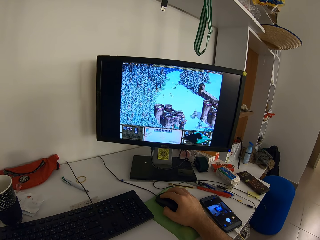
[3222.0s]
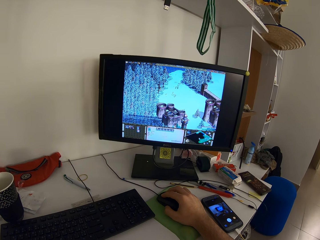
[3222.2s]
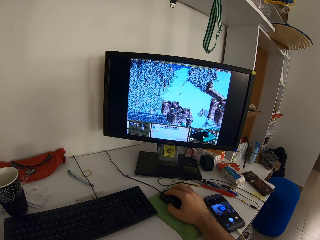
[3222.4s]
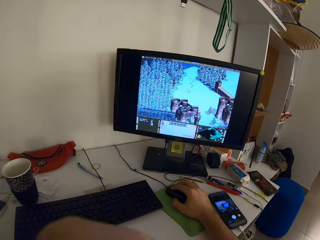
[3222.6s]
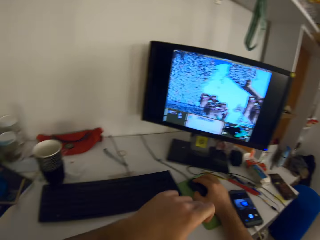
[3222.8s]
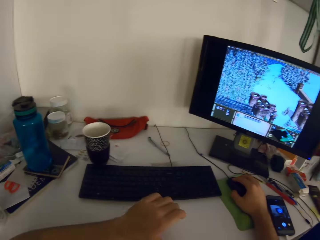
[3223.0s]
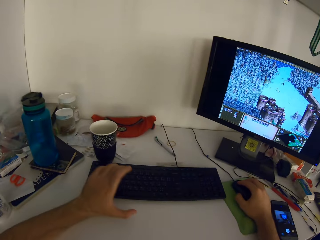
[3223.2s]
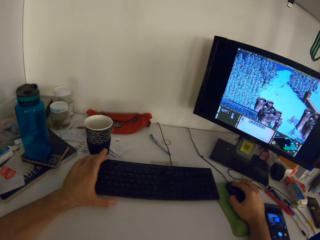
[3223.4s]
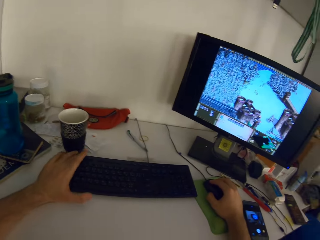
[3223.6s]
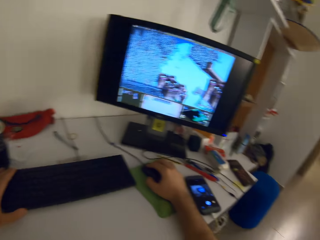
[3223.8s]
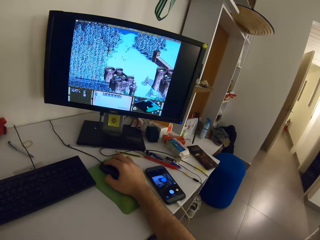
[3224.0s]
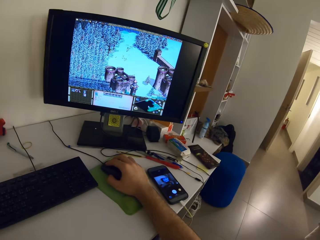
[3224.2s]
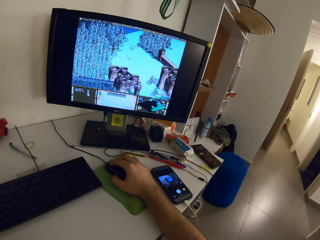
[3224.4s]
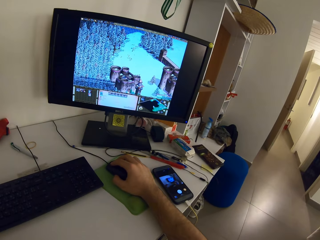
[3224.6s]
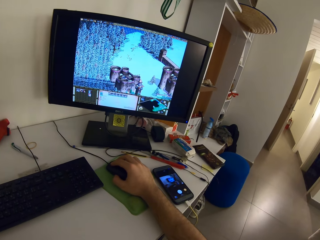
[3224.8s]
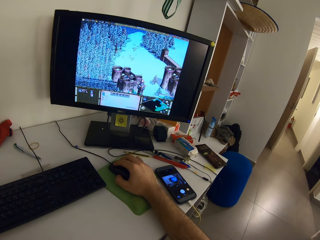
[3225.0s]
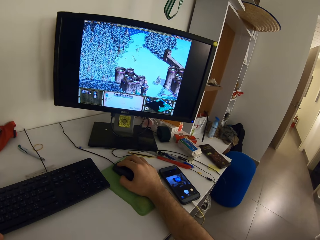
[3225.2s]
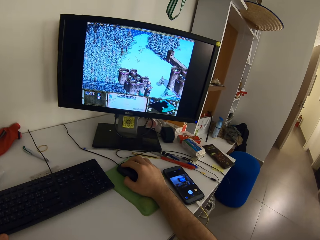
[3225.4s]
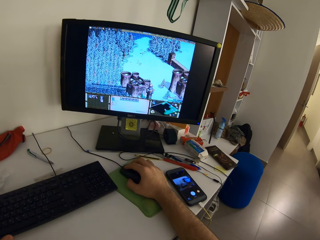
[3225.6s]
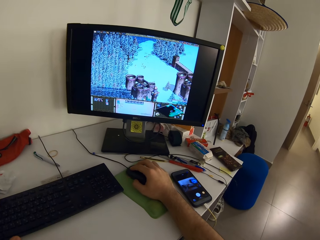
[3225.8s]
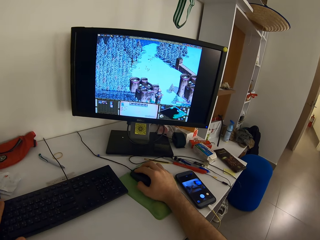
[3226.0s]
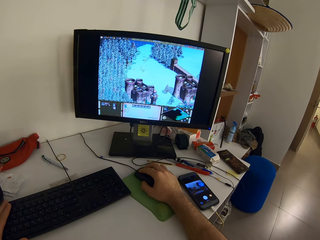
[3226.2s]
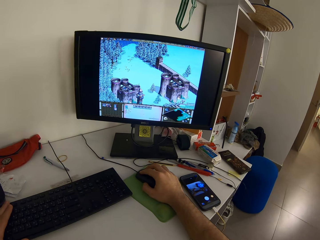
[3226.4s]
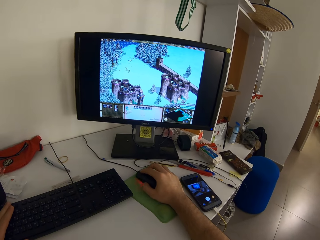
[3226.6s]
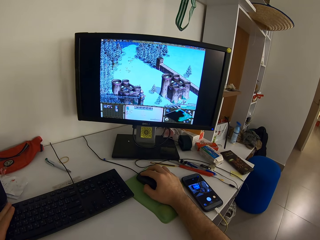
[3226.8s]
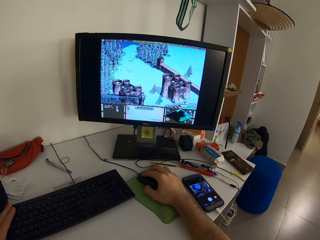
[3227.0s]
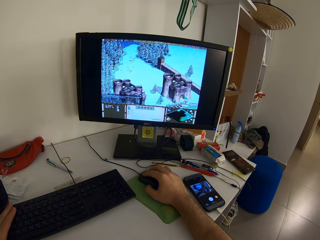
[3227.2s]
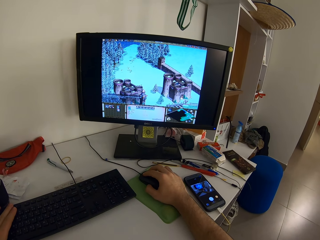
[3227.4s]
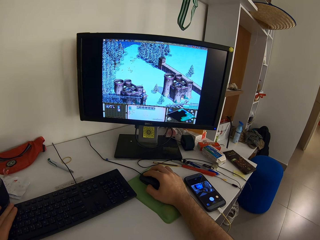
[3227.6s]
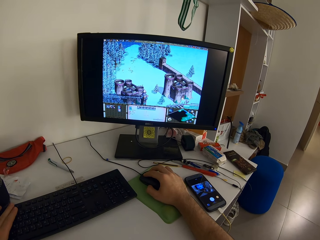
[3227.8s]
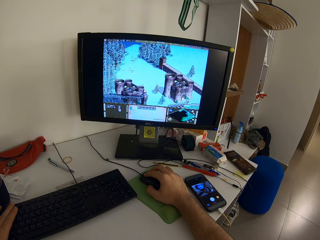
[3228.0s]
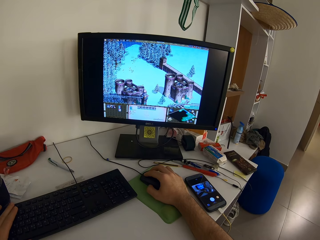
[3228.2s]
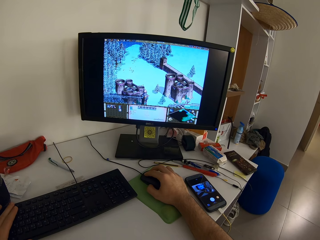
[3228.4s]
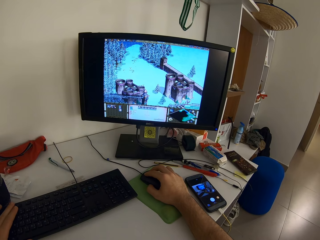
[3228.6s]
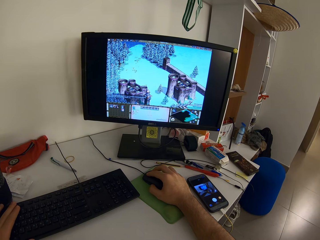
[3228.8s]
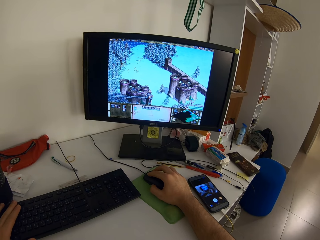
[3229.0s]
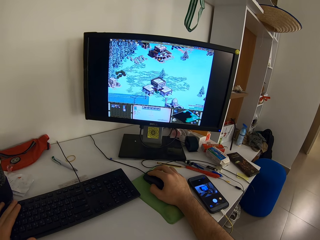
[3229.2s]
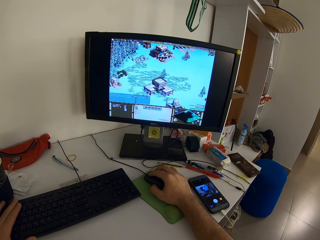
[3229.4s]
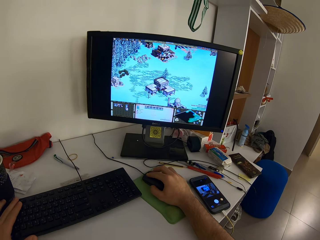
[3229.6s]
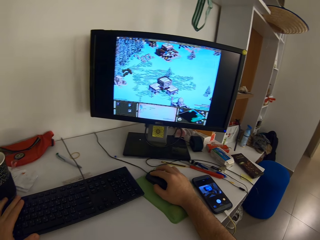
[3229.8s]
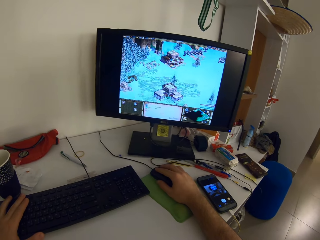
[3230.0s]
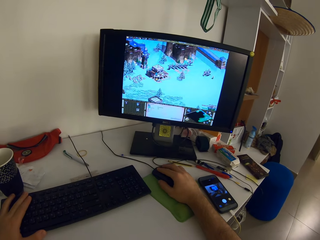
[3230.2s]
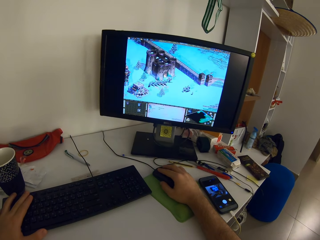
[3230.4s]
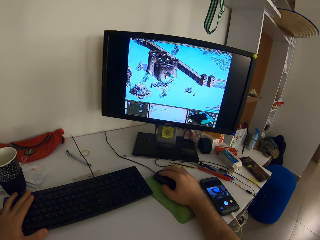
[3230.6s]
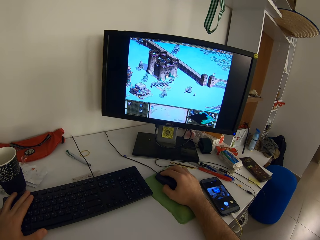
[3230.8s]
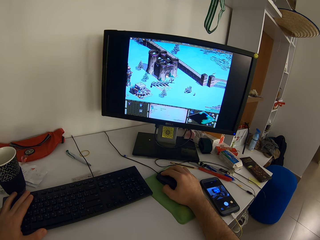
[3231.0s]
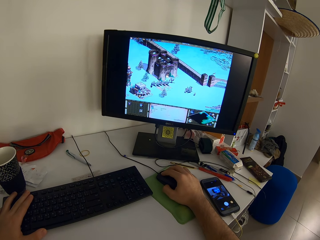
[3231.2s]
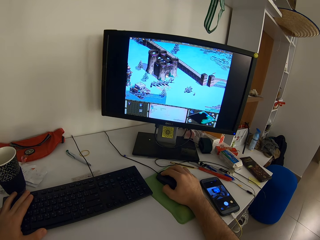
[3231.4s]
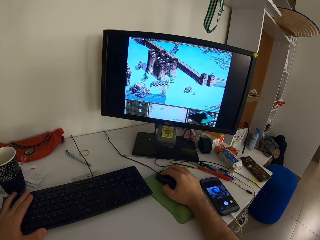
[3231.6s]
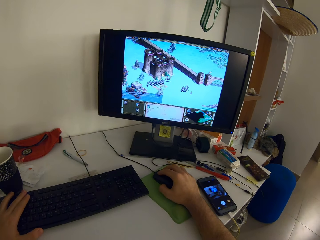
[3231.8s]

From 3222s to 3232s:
The camera wearer rests his left hand on the keyboard.

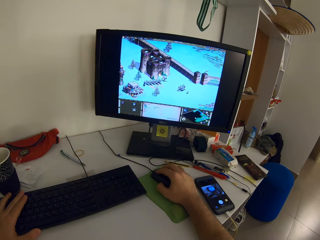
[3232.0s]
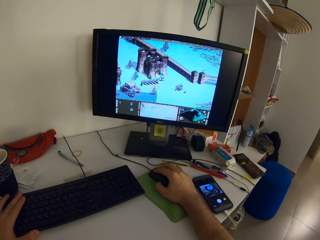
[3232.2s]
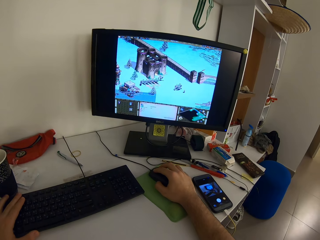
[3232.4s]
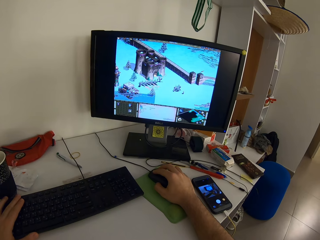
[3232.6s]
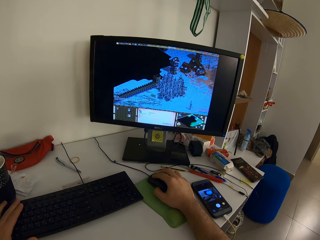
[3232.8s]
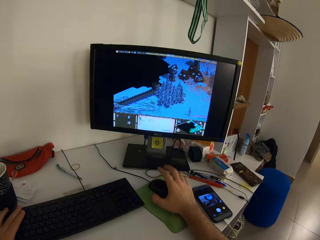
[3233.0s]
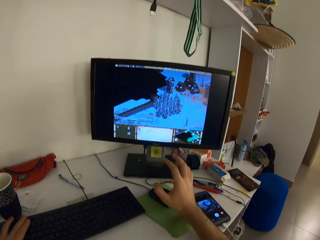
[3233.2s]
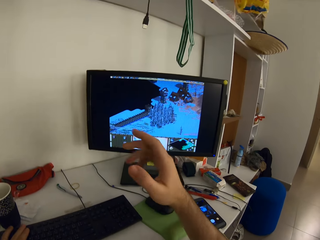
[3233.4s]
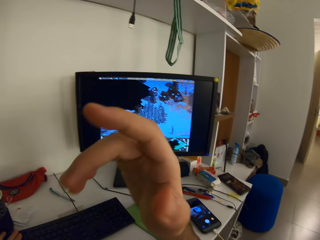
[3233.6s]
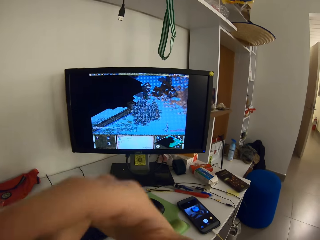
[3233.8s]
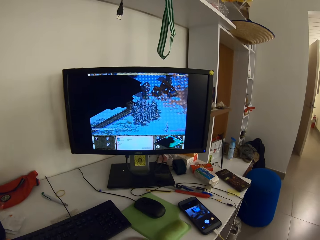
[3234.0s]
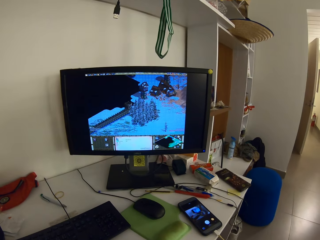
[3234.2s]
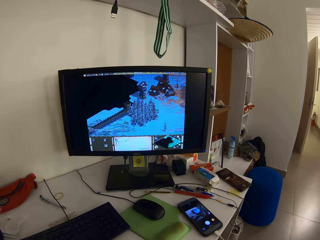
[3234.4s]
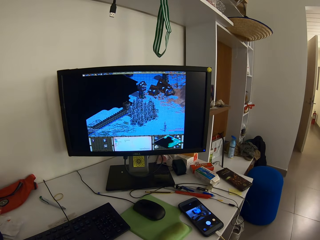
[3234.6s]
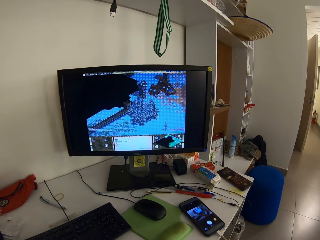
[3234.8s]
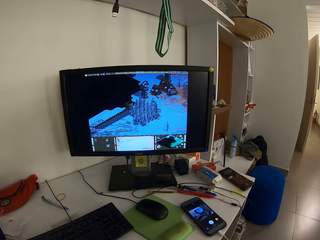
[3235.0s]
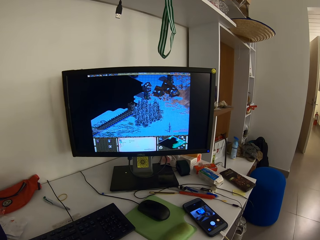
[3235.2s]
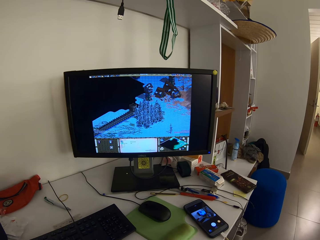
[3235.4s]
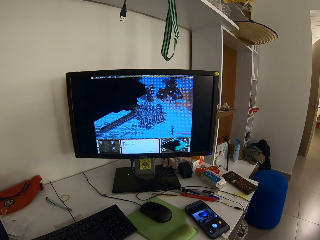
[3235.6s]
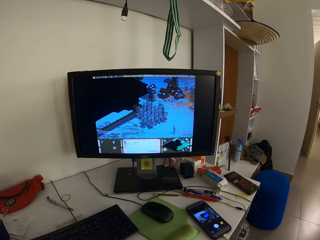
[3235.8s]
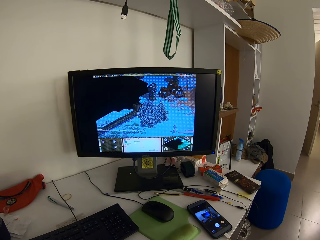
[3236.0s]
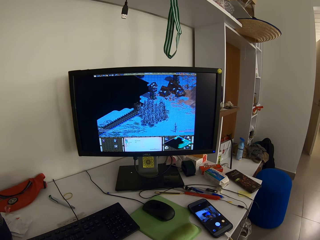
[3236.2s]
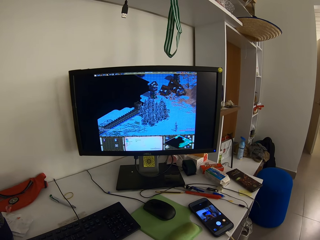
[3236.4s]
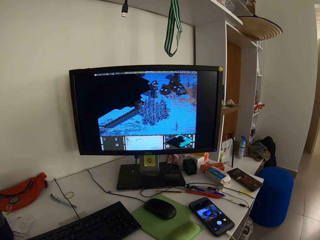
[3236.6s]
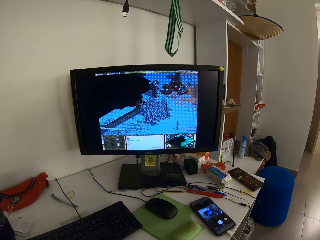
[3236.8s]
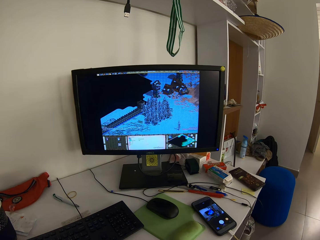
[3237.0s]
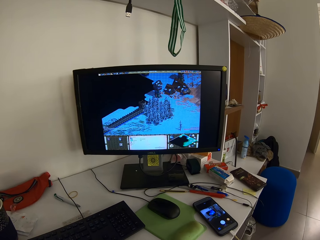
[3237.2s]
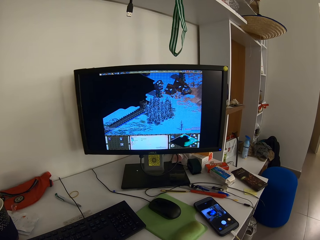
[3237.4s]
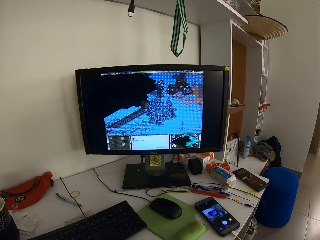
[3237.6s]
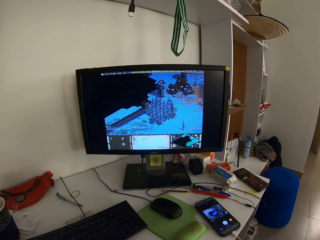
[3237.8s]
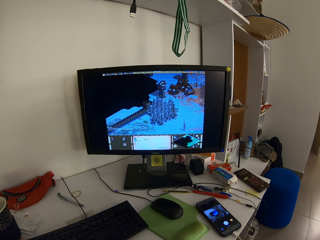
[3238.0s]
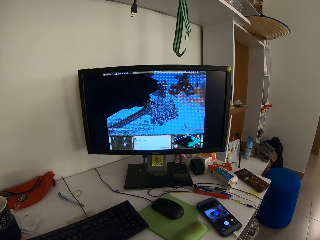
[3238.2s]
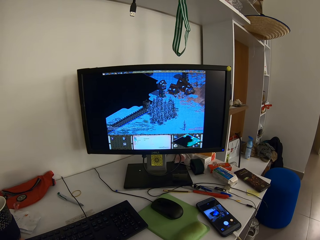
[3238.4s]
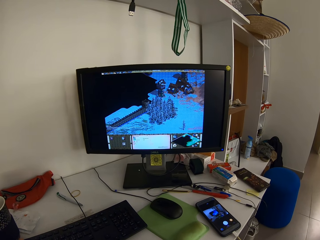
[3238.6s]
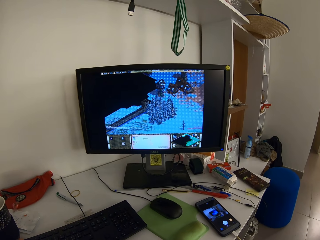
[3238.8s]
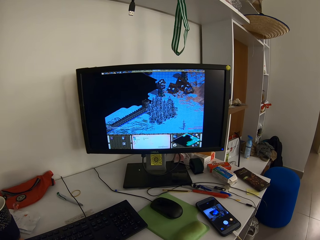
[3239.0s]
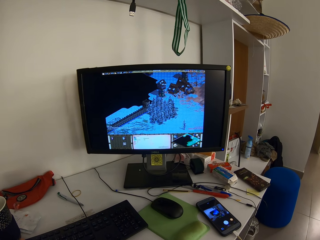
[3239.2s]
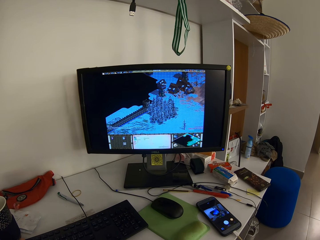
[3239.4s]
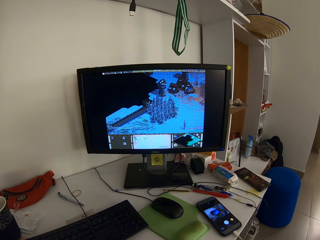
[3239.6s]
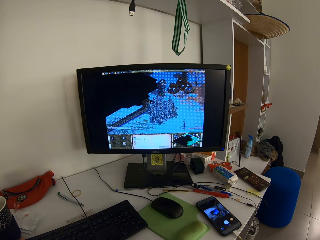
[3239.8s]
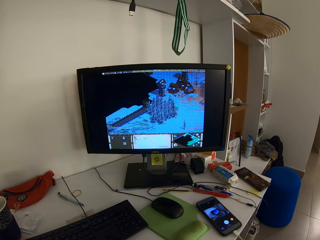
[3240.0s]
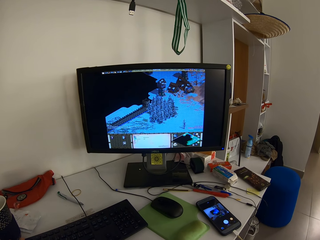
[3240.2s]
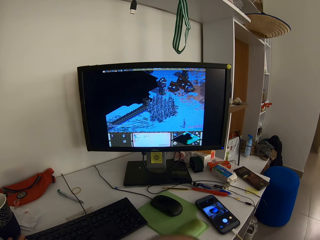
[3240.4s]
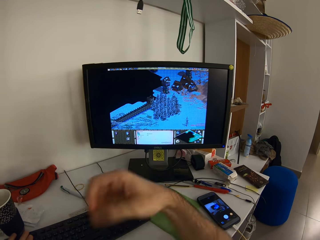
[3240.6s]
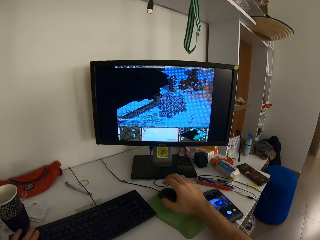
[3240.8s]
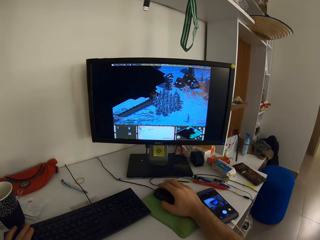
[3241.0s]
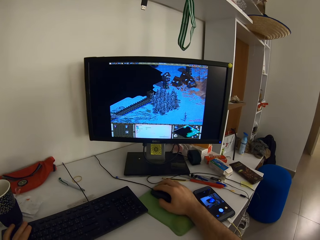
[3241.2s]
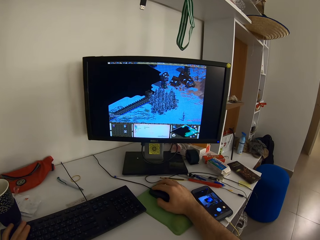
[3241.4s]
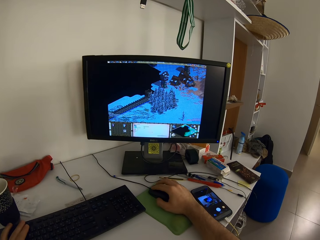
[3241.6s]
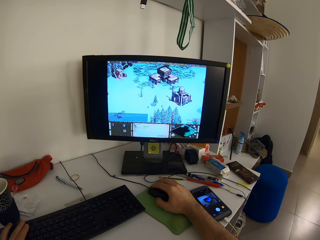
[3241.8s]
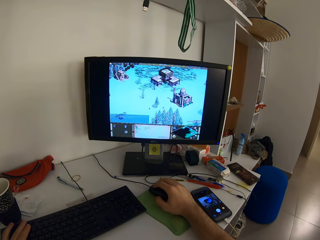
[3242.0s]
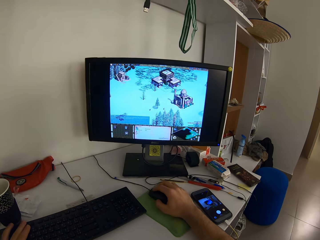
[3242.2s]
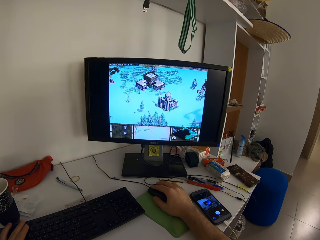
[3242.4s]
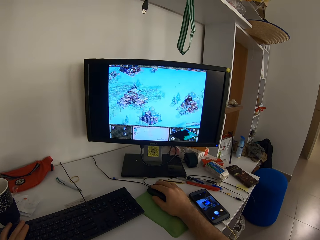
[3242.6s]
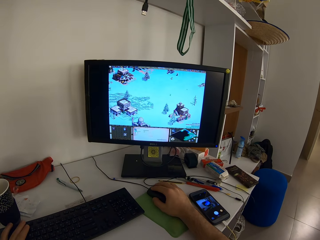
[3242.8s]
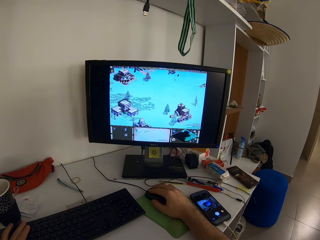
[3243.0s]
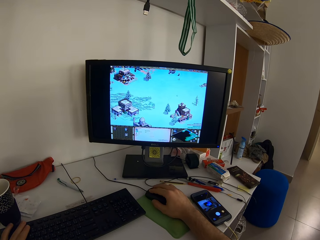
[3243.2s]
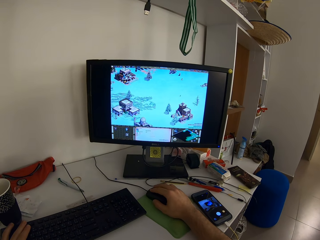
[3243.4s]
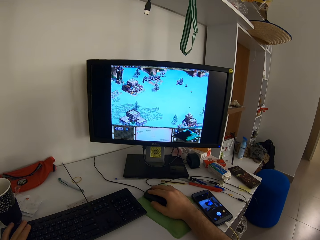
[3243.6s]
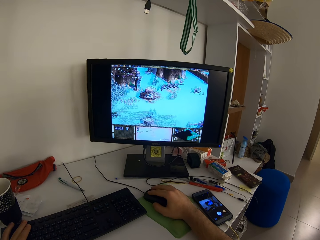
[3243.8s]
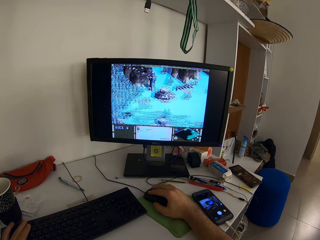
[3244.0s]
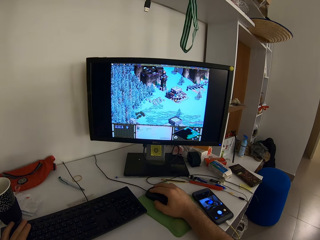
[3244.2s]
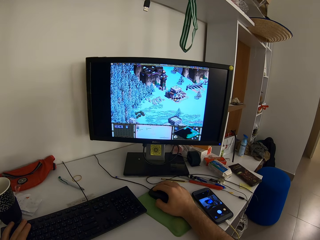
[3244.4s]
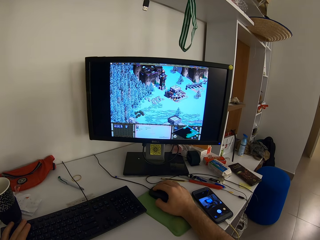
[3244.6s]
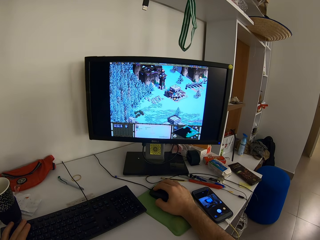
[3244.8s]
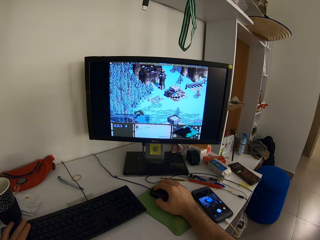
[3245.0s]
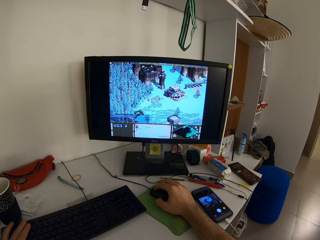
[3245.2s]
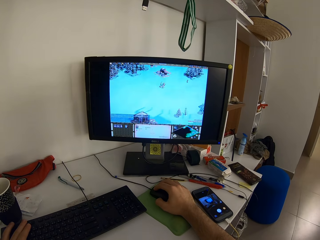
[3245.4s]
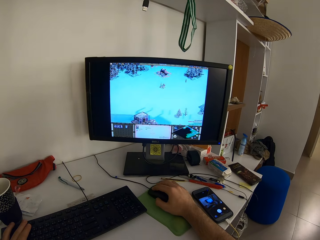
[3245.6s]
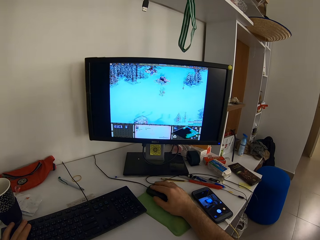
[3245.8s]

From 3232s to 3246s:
The camera wearer removes his hand from the mouse. He touches his eye with his right index finger. He touches the mouse. He plays a video game on the computer with the mouse.
